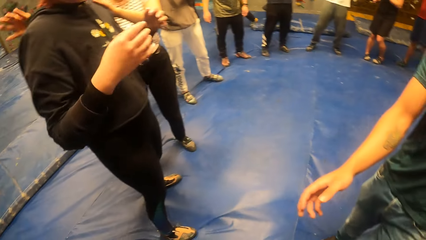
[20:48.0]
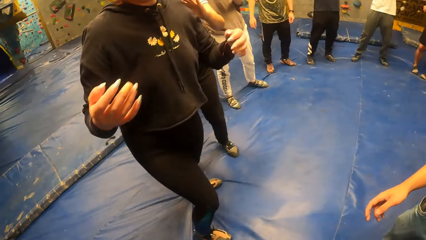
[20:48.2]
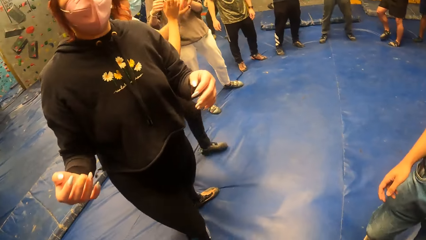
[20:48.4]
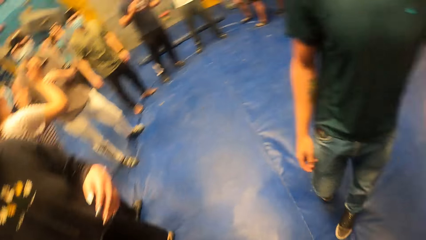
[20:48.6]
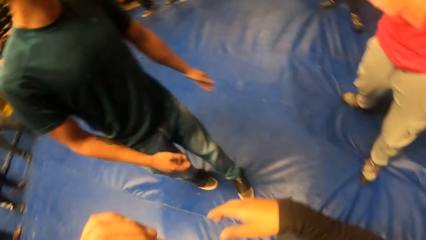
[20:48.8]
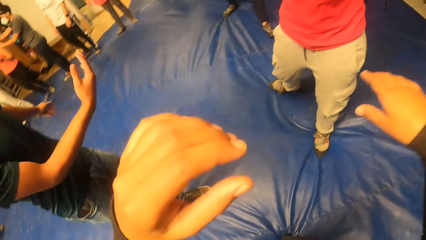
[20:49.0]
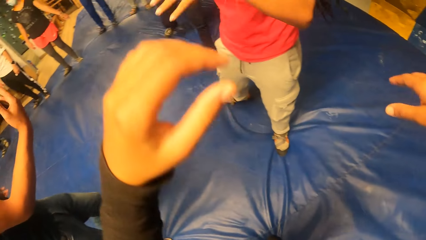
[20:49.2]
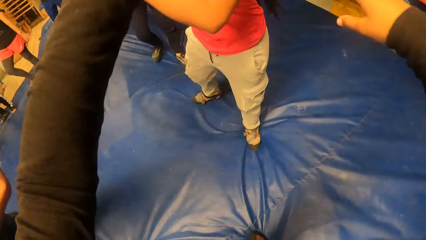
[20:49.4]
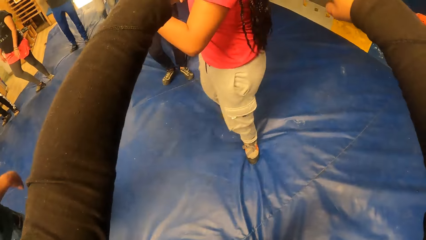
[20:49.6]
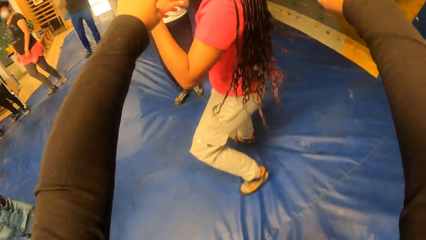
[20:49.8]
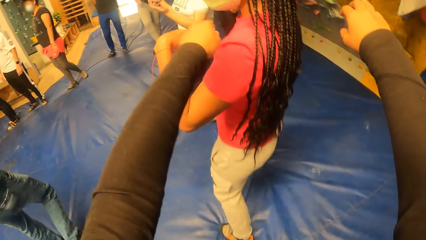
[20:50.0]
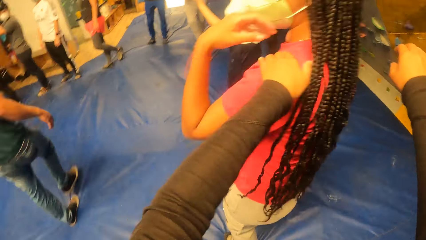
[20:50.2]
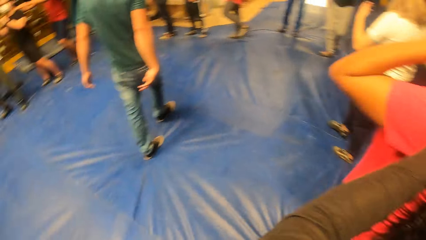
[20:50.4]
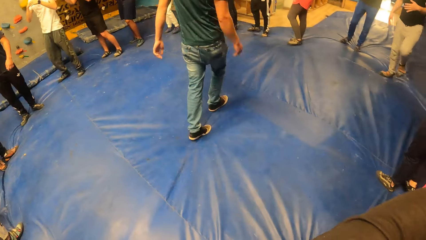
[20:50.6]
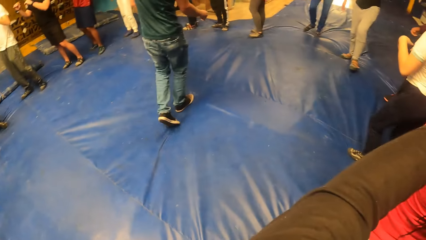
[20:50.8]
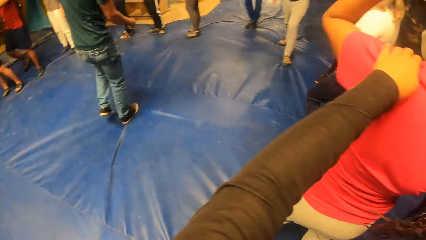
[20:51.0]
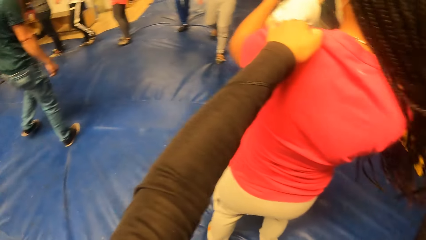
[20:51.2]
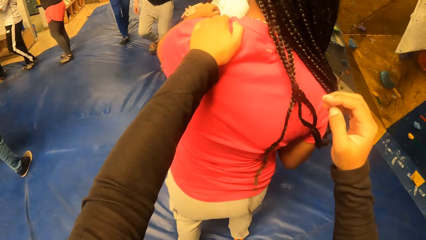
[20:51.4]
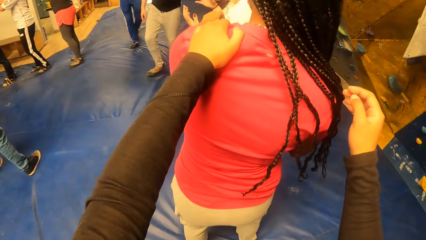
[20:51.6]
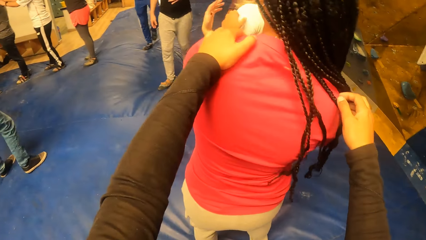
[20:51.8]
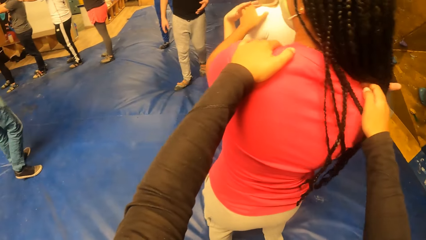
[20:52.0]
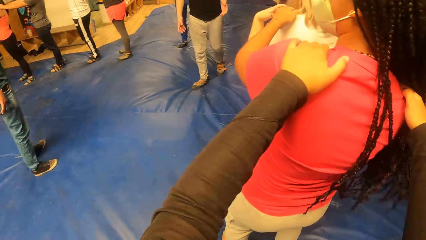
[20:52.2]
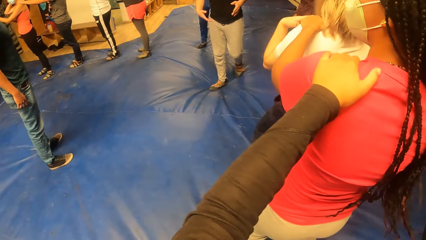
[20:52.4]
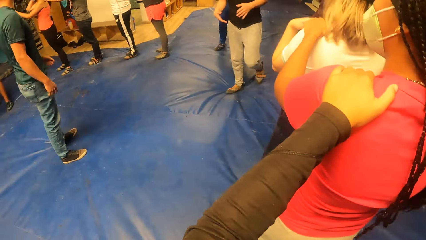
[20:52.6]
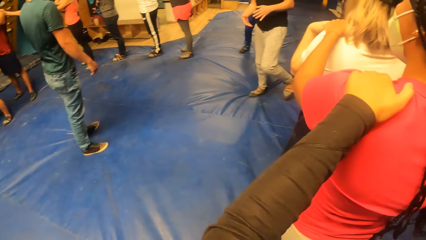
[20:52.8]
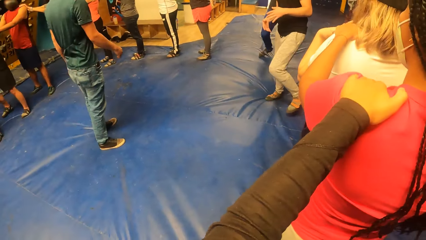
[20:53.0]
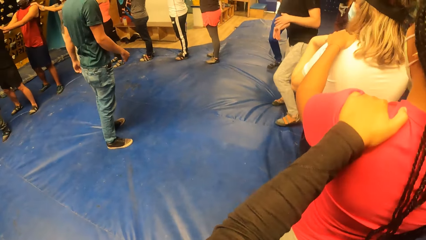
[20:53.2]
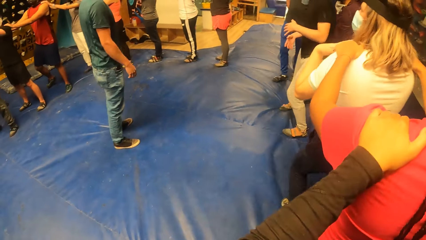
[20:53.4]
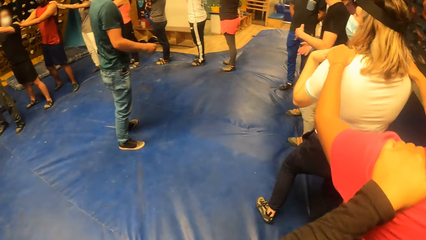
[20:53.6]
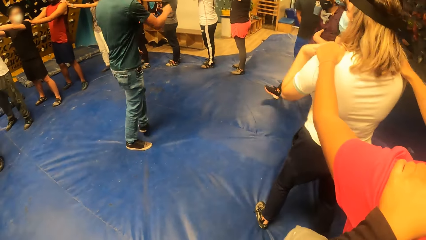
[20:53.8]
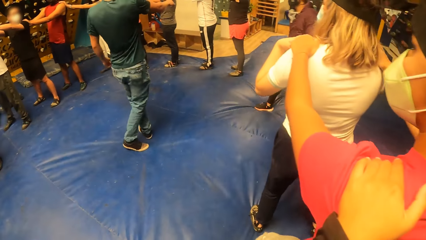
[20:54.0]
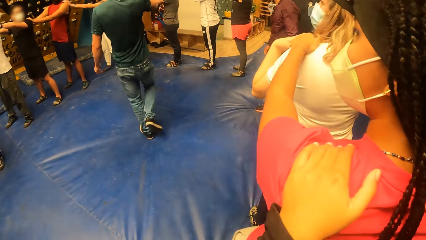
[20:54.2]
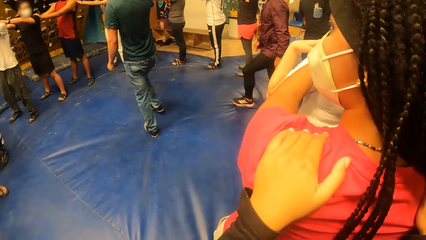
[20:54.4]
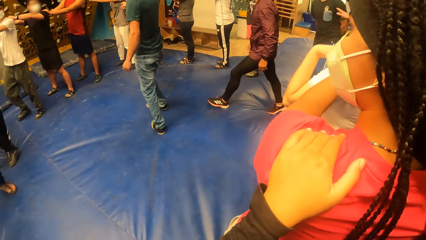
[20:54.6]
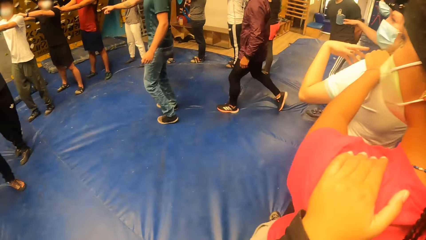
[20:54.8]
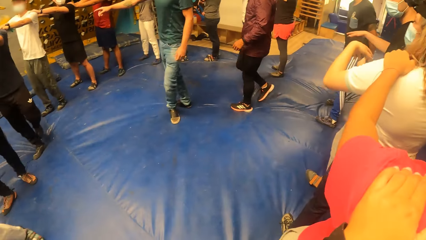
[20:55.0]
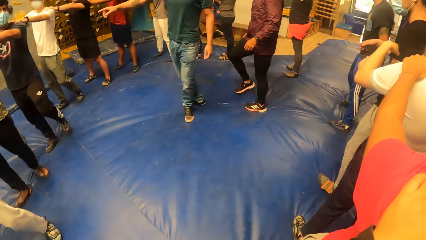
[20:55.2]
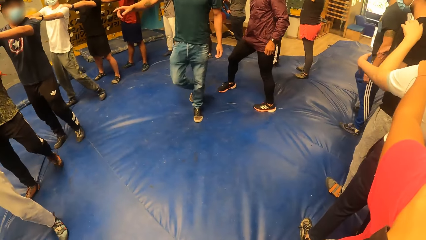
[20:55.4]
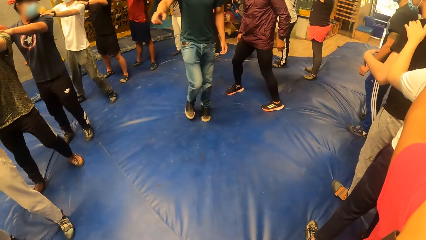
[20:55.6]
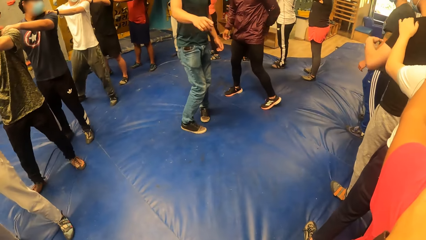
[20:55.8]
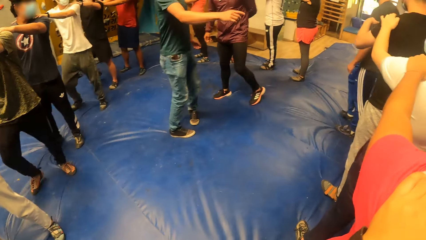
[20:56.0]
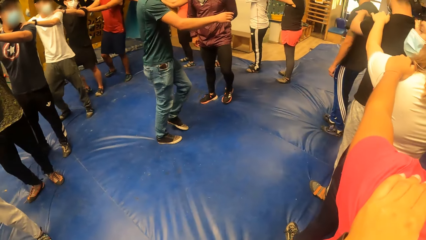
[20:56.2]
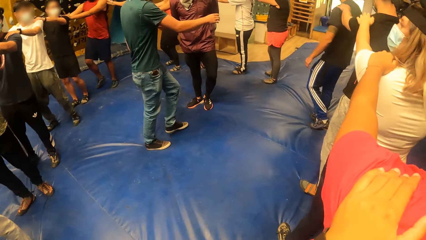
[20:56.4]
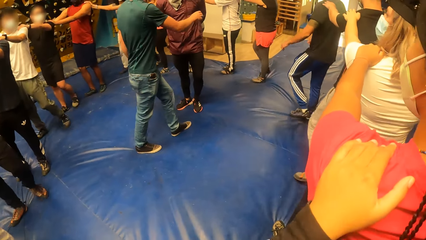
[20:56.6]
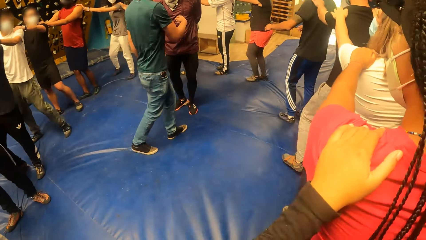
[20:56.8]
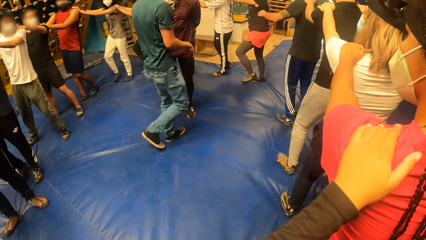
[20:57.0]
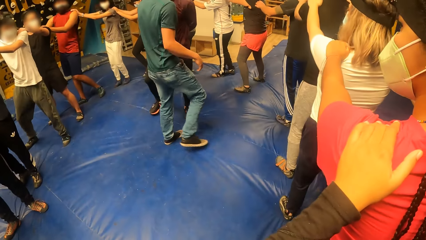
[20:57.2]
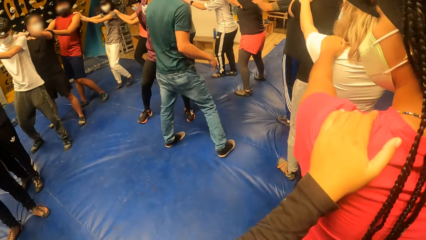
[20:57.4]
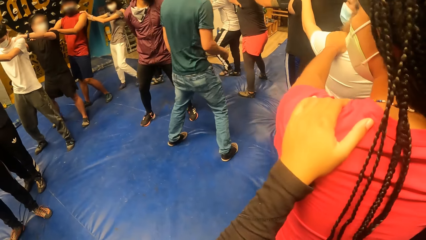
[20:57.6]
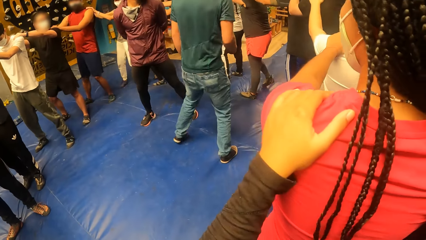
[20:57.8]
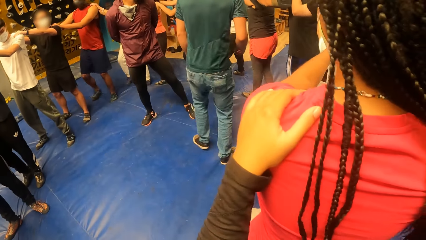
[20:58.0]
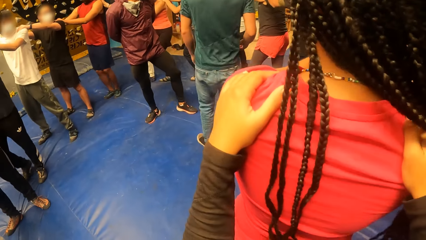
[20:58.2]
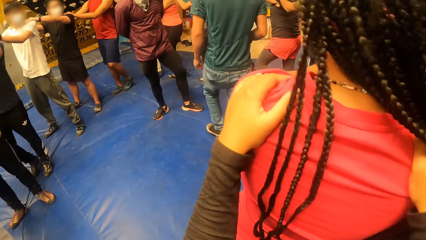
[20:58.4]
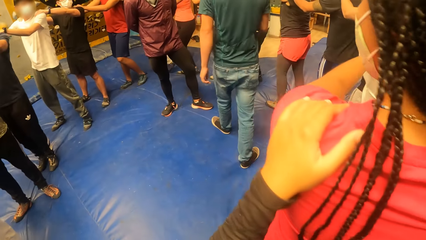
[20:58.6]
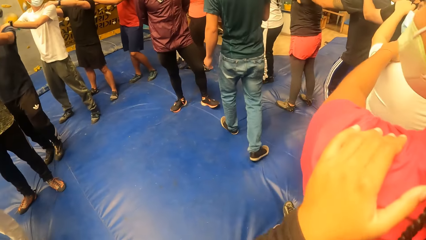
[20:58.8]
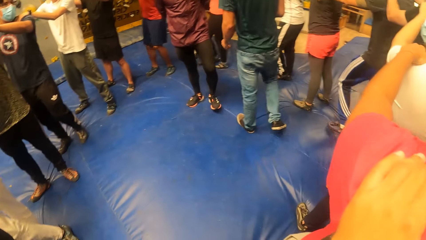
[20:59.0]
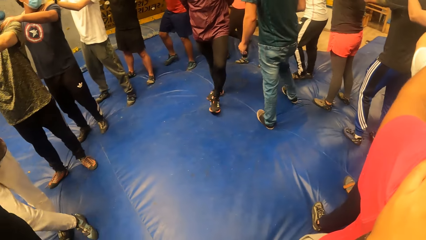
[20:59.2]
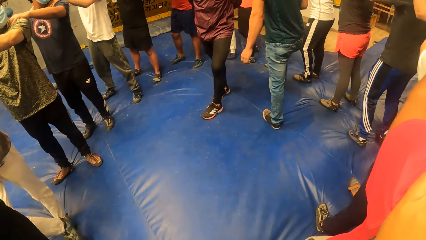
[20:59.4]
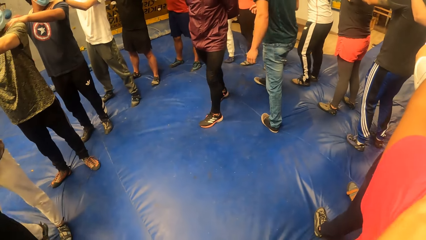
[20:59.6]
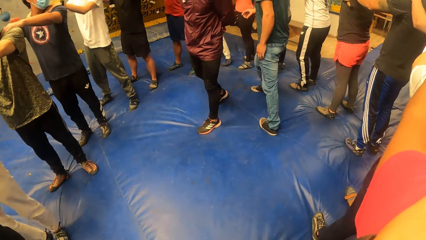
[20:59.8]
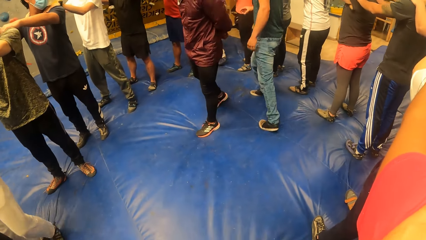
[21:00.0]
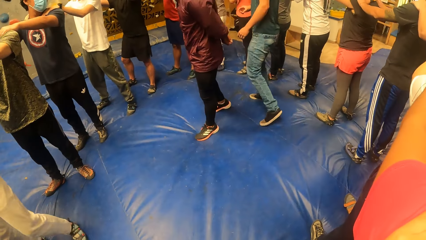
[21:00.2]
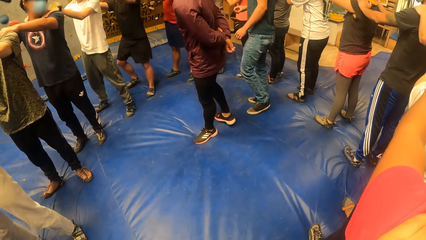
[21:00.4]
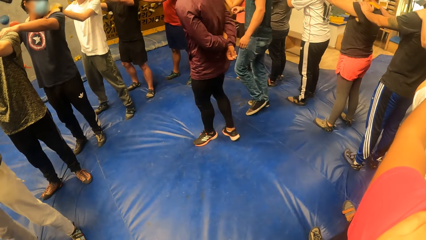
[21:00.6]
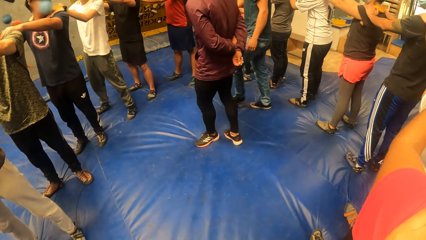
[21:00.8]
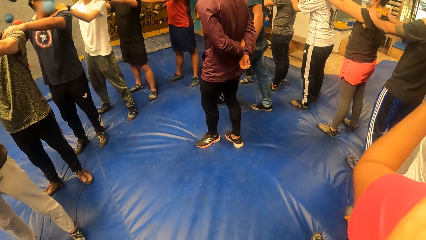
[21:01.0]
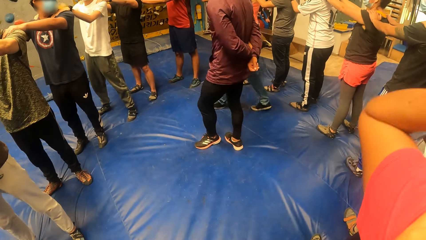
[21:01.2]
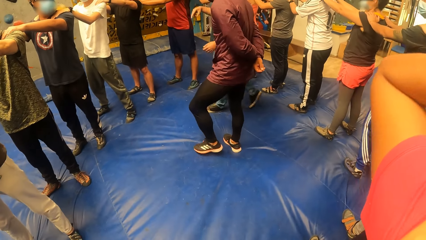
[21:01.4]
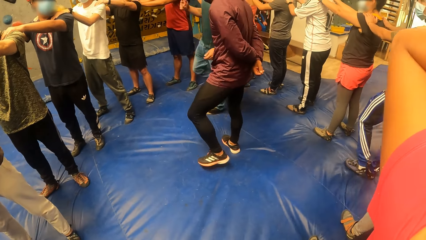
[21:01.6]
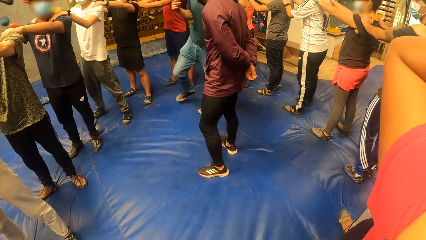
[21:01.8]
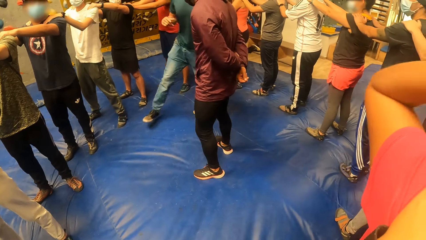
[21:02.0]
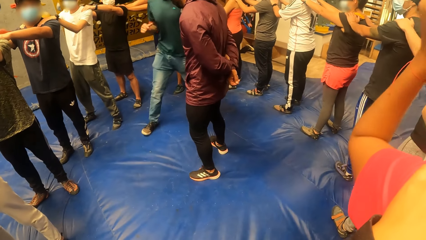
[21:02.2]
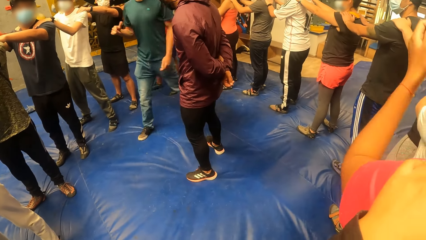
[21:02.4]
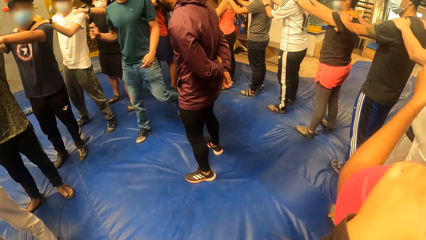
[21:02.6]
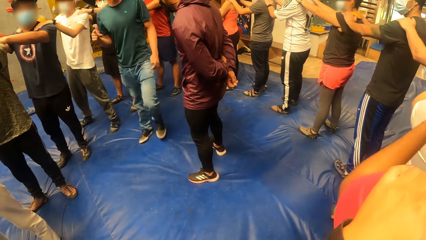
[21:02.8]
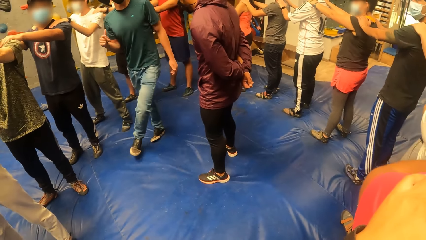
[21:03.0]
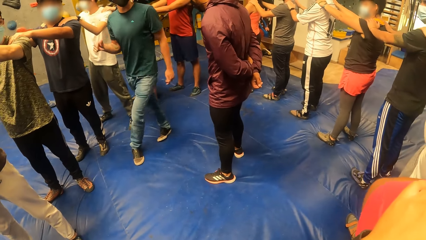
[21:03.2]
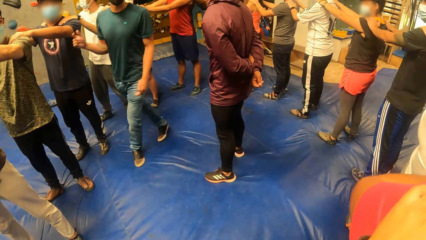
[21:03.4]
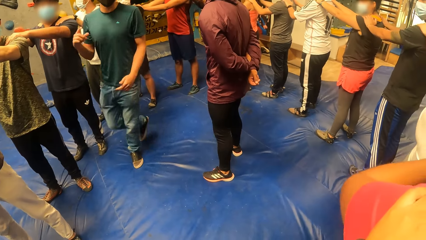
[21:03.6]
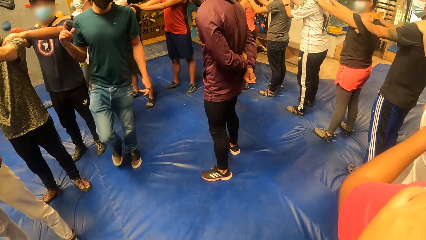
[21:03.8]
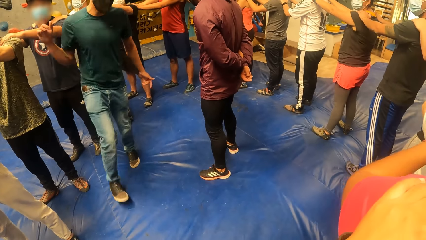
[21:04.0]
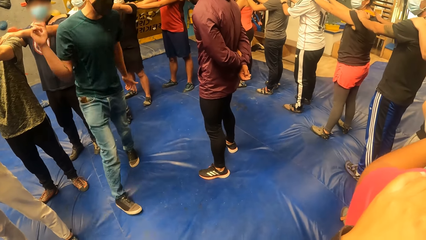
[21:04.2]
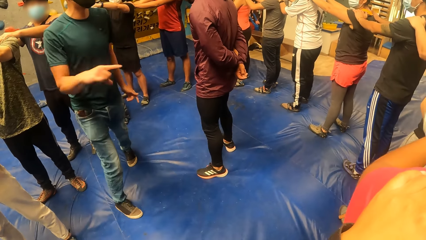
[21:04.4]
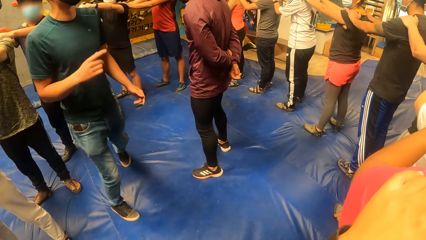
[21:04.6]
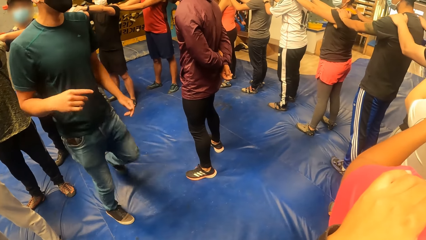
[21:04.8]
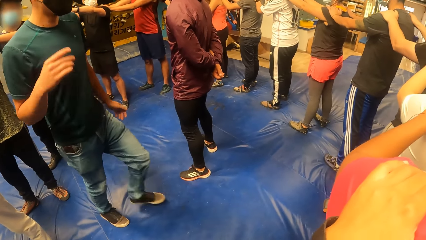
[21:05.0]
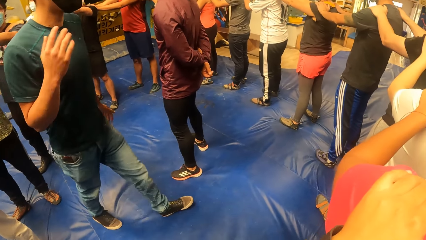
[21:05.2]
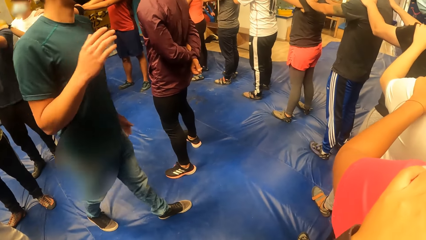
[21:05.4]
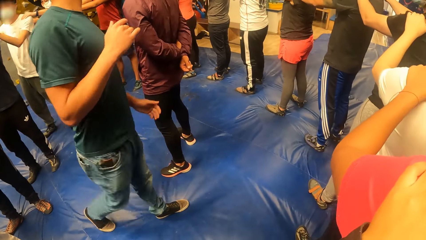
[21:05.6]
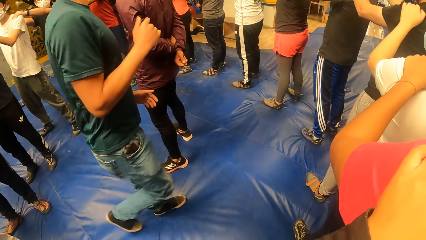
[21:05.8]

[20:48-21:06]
The camera wearer looks around. She raises both hands. She places her left hand on the shoulder of a girl. She looks around. She places her right hand on the shoulder of the girl. The girl places her left hand on the shoulder of another girl. The group of people place their hands on each other's shoulders. A man moves around. Another man moves to the center of the crowd. The camera wearer looks around. The first man moves around.
